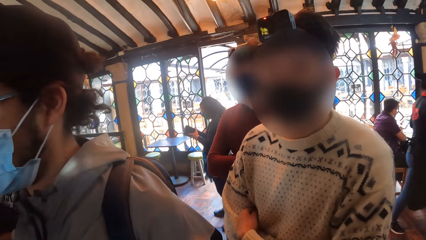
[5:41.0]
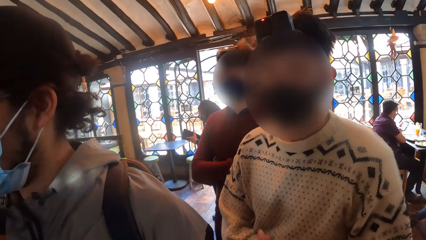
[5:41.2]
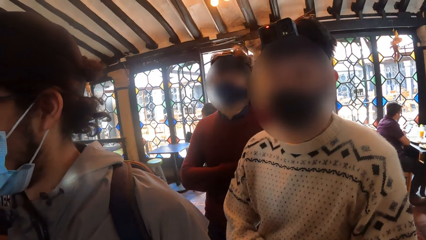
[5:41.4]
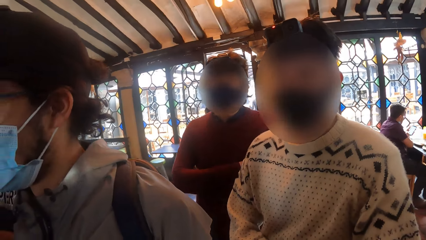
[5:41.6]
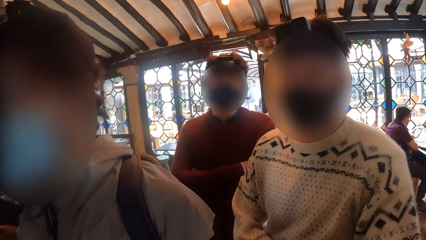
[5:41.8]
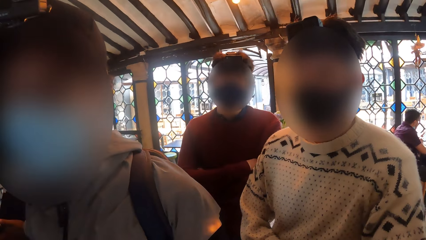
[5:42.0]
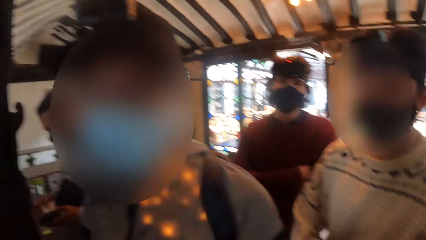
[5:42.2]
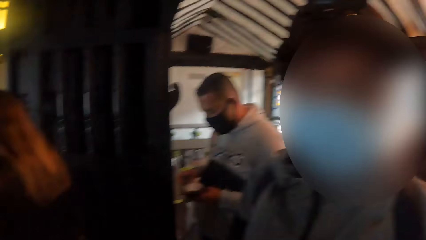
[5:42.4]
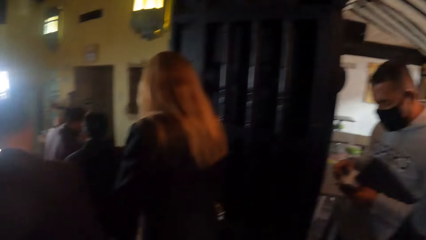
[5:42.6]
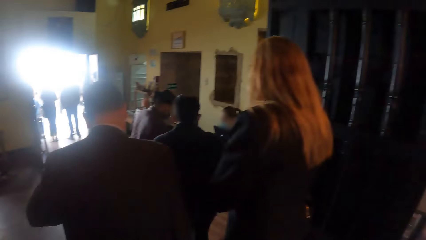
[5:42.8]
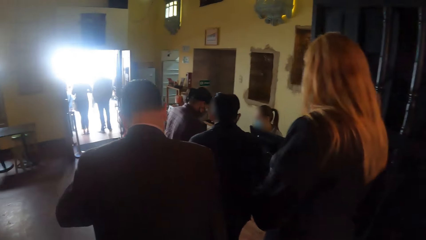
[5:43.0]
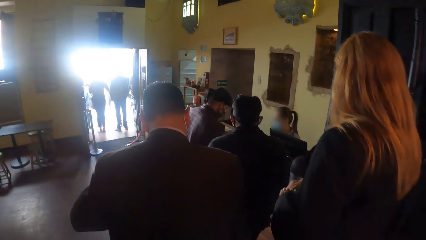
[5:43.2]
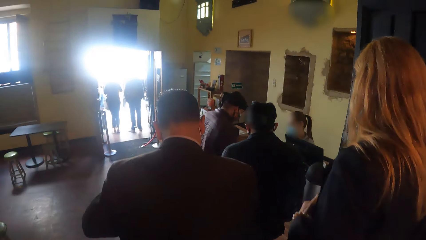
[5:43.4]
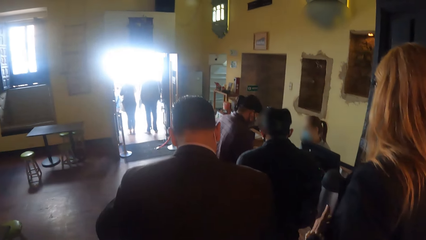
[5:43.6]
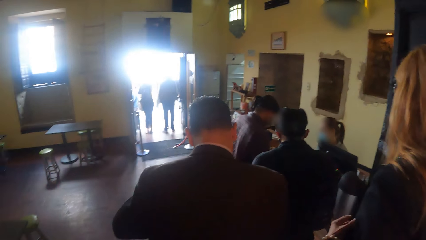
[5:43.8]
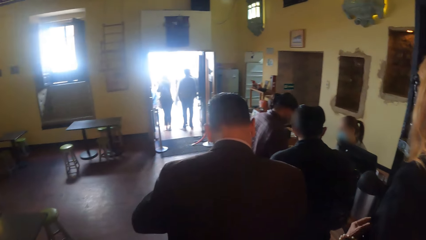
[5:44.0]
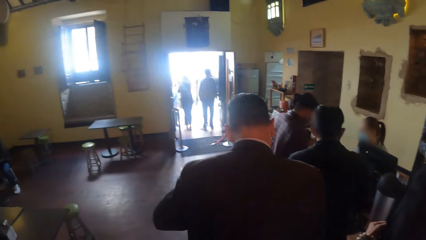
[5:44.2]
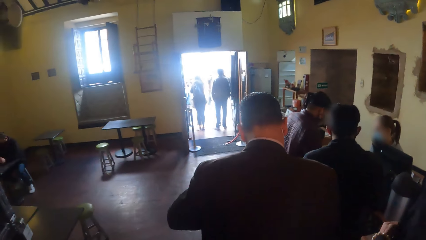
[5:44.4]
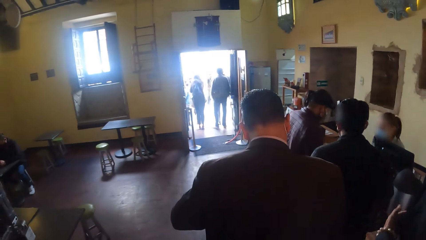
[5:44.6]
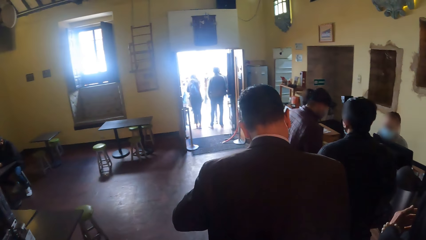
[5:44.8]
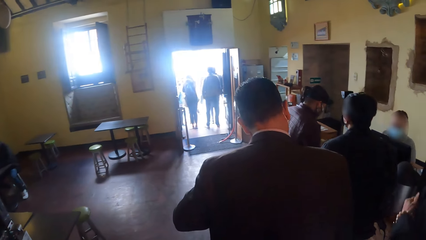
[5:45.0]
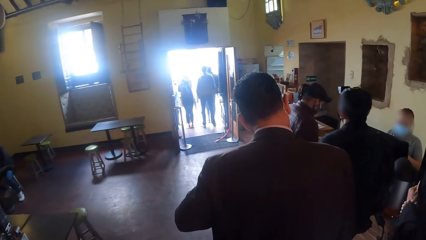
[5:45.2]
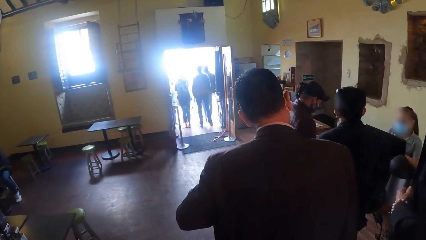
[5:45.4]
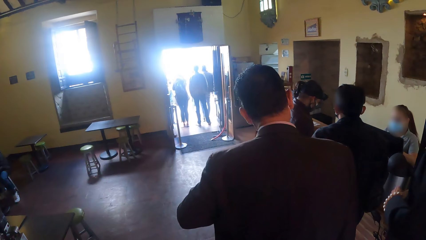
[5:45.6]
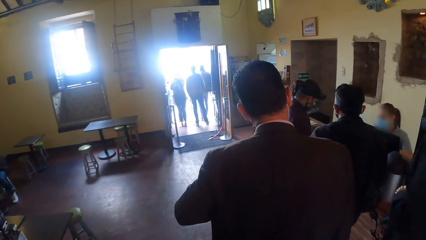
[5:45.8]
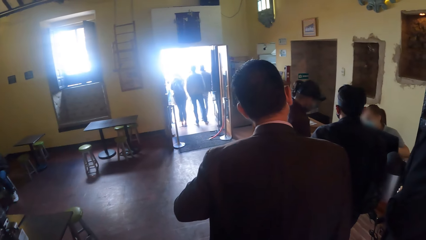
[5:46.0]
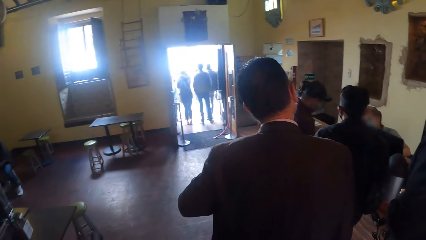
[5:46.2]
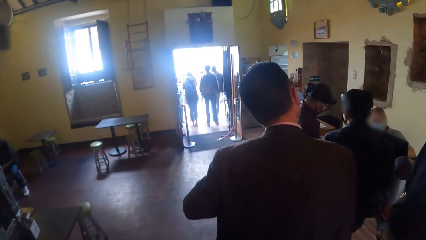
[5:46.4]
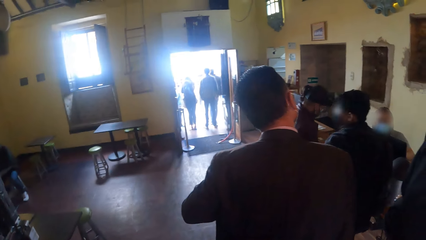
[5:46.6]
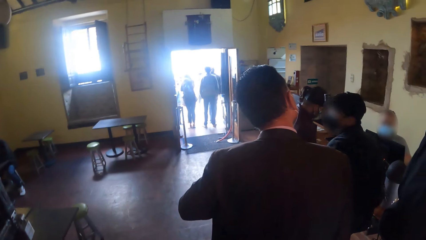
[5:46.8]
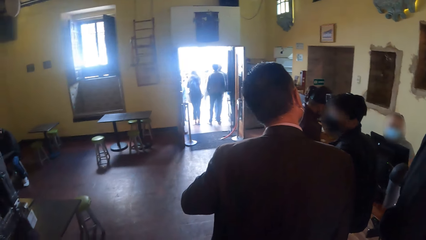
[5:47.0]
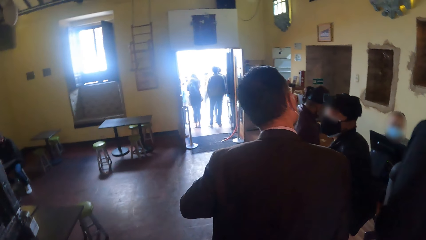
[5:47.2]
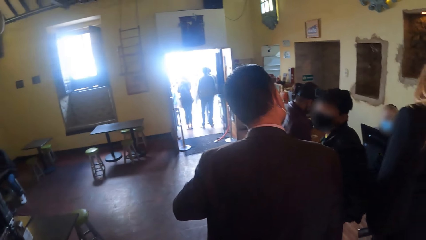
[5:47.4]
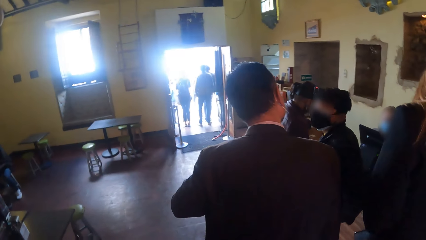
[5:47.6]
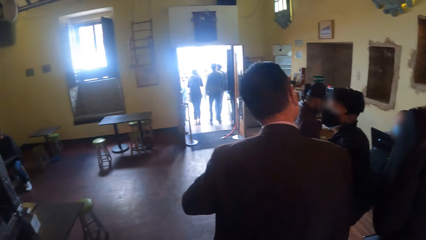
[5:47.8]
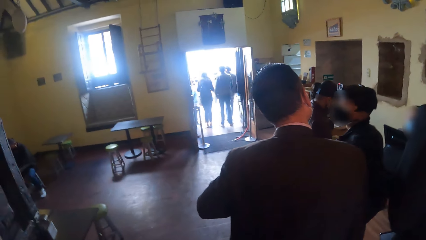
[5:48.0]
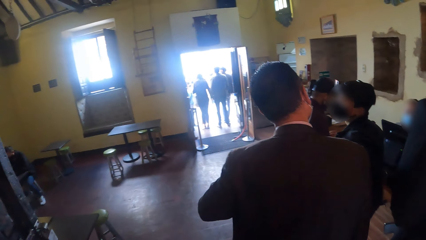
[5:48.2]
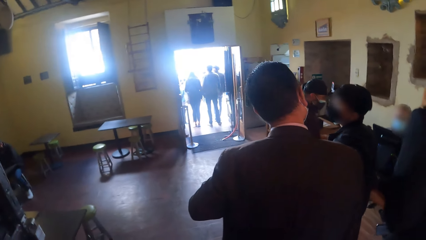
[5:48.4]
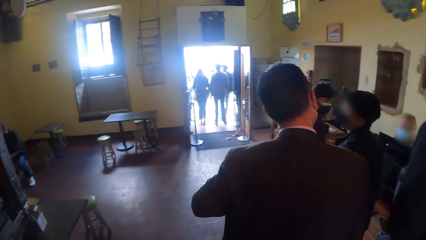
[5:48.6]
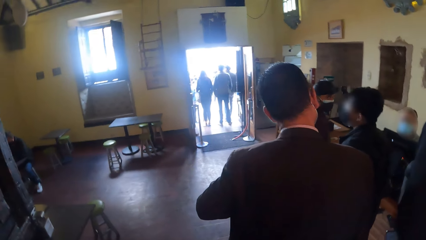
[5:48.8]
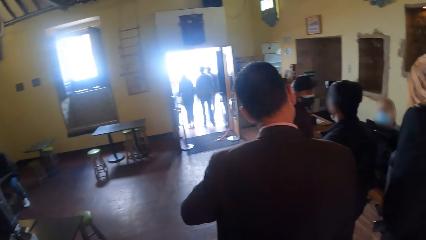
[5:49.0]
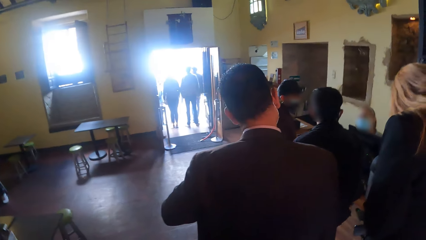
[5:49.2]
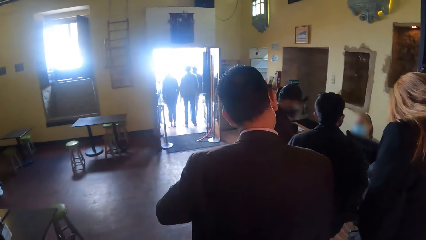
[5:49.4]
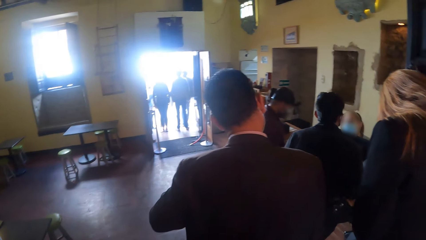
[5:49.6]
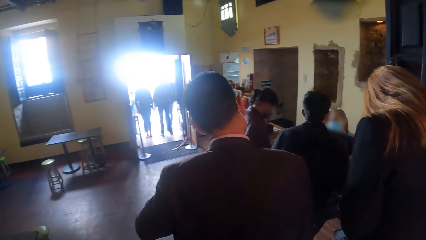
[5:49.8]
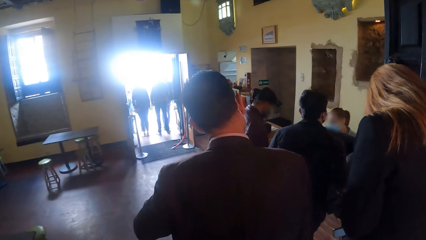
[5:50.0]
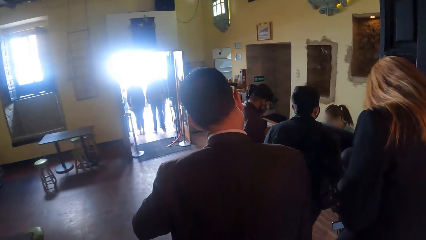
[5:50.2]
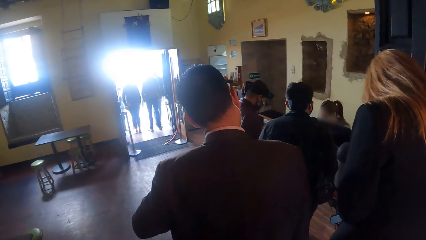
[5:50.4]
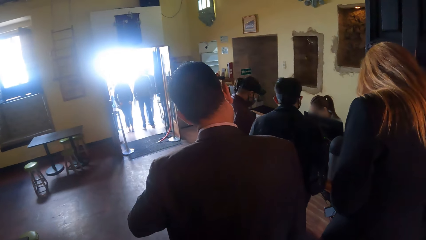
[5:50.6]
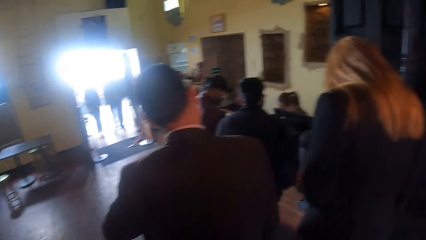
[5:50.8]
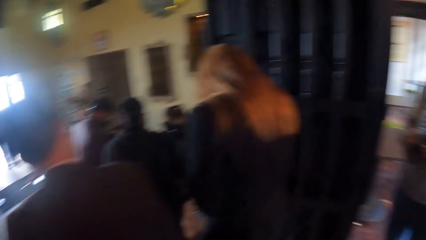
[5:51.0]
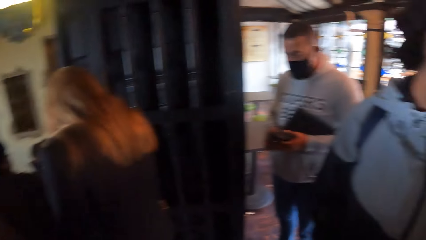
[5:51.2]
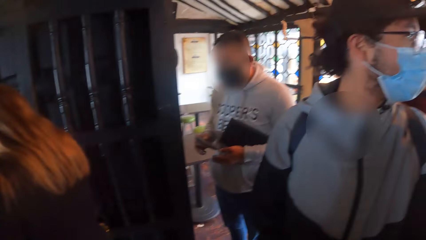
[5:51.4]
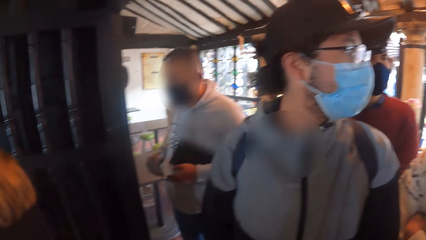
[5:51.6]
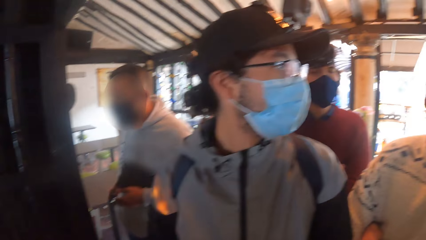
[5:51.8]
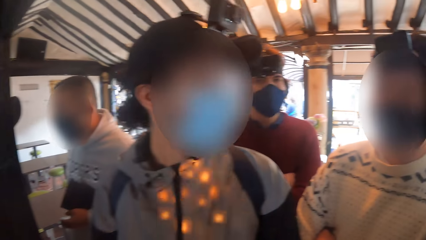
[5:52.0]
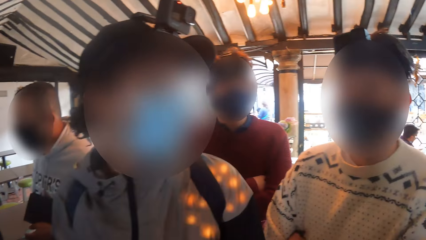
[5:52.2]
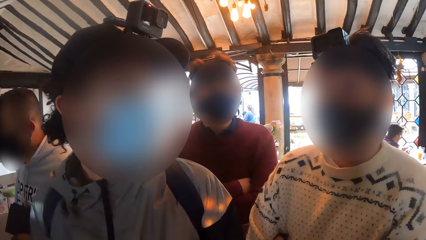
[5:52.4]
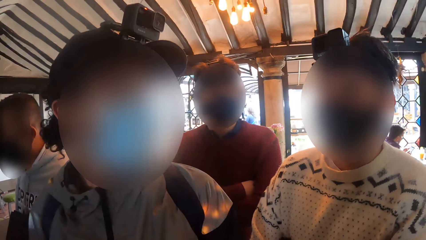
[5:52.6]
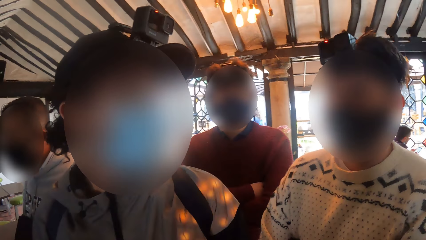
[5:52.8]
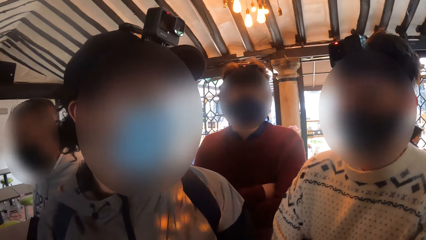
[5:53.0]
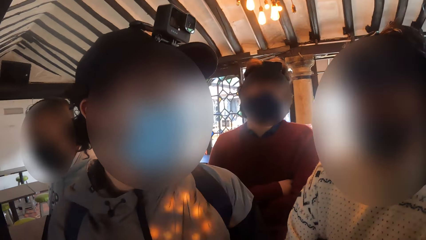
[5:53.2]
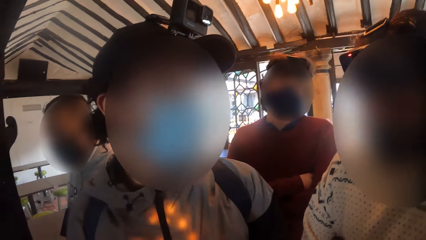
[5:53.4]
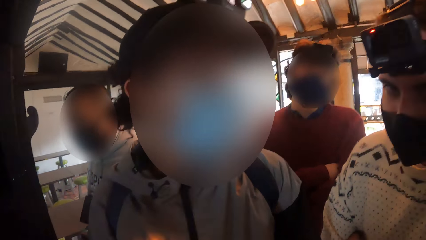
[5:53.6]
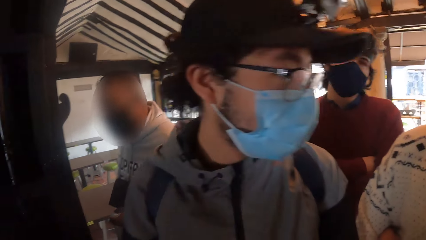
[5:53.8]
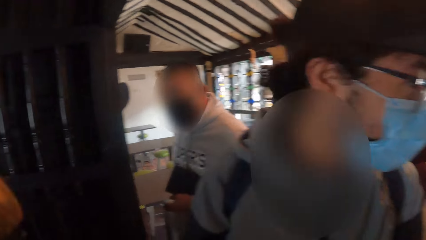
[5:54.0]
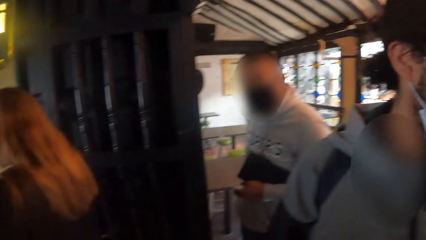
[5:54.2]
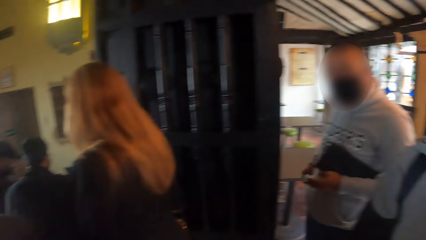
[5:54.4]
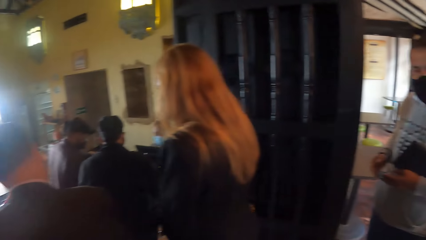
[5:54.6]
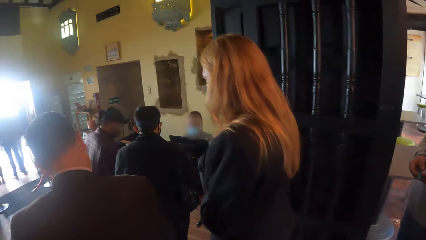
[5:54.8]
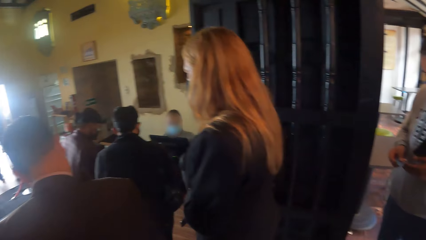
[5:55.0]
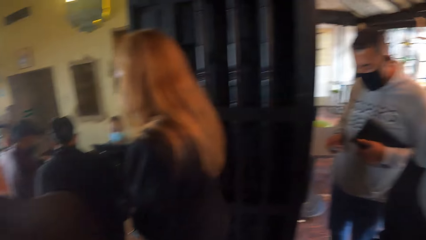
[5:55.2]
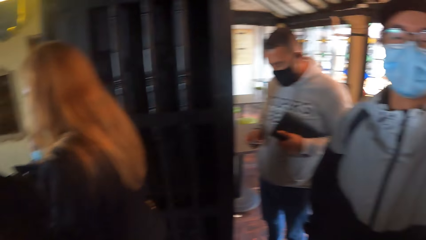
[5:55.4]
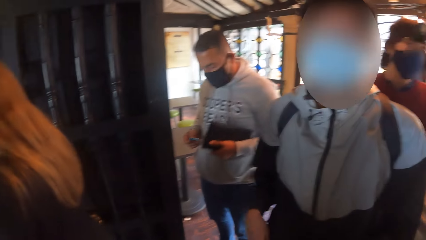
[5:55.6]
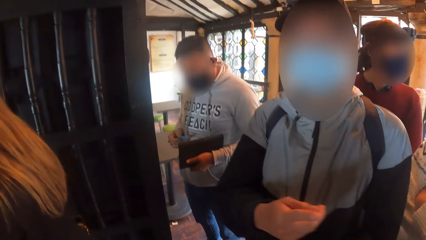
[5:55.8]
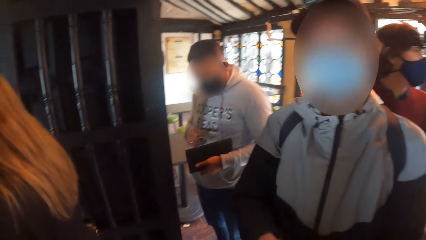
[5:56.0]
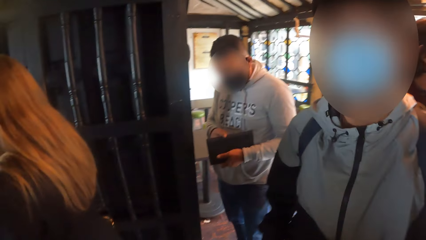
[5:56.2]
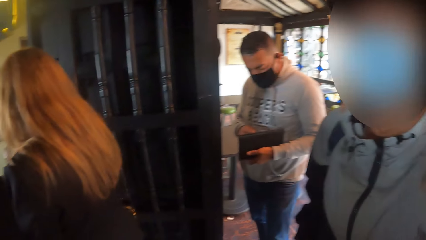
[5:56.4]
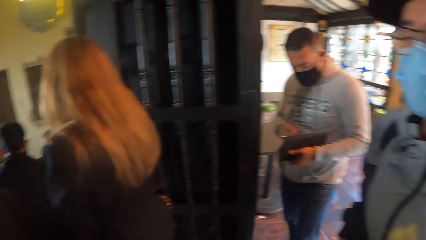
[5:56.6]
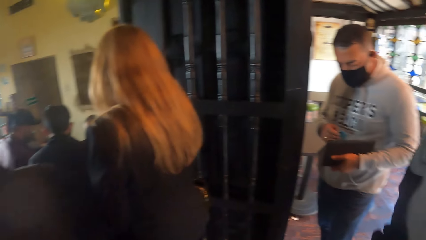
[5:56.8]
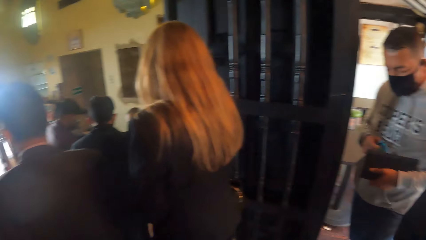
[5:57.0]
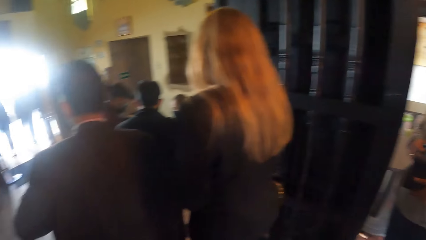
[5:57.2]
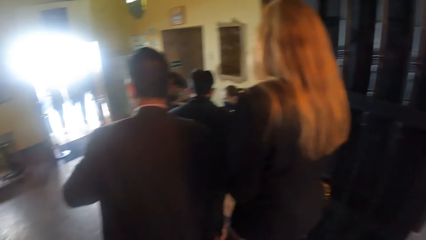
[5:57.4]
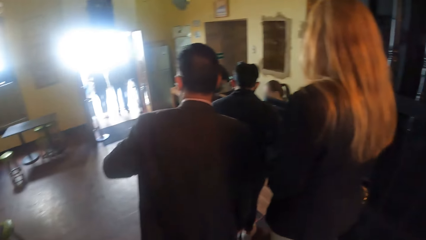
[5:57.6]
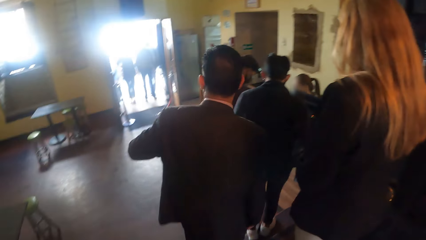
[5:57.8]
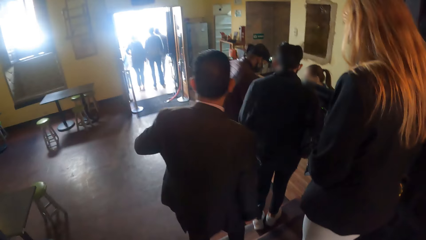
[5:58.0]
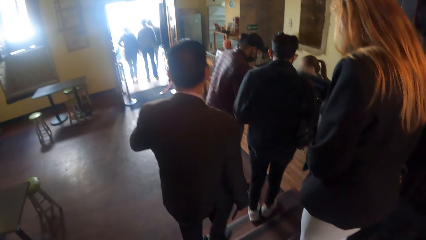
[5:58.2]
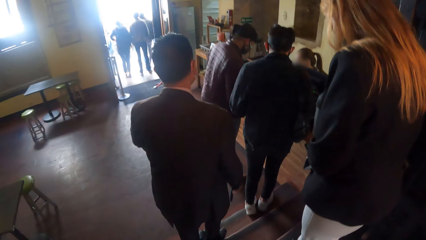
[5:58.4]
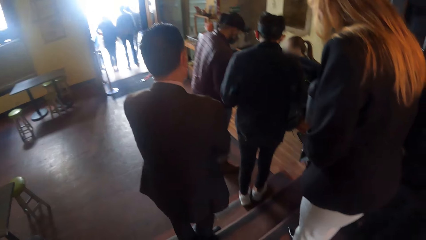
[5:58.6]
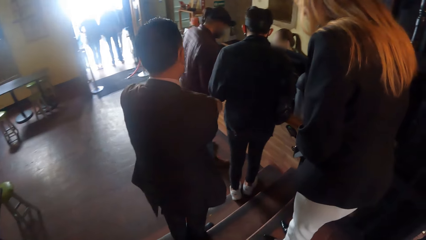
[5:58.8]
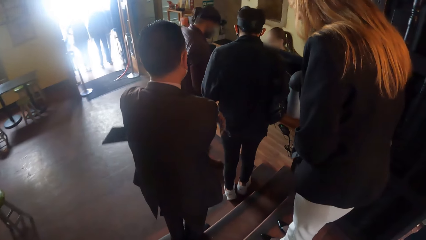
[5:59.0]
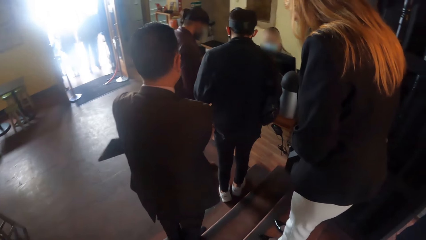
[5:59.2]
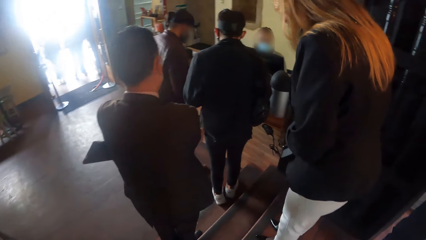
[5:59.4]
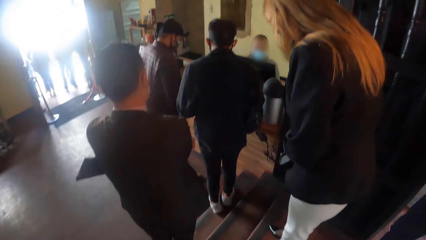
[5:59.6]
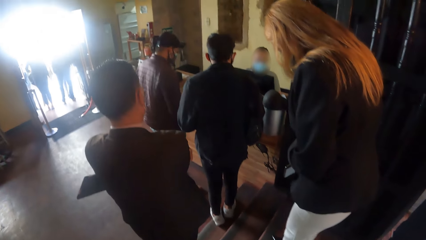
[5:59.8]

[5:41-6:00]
The camera wearer looks around. A man interacts with a woman. A second man turns his head. A third man interacts with a fourth man. A fifth man holds a card in his hands. The camera wearer converses with the third man. The first man walks down the stairs. The camera wearer looks around.
